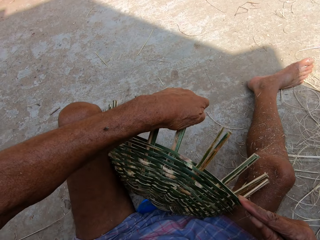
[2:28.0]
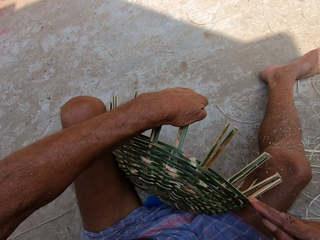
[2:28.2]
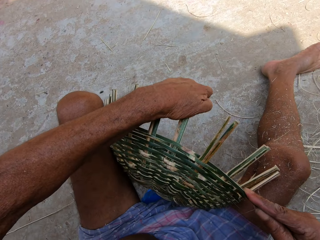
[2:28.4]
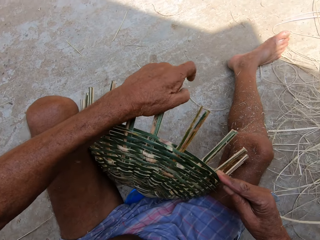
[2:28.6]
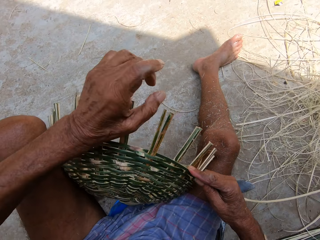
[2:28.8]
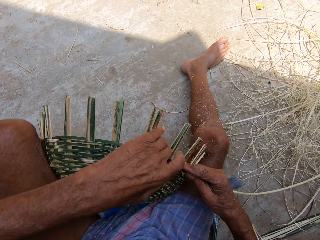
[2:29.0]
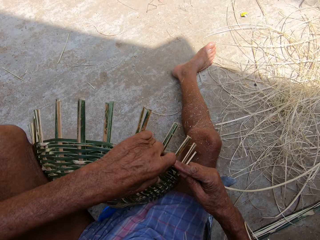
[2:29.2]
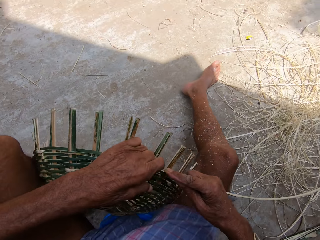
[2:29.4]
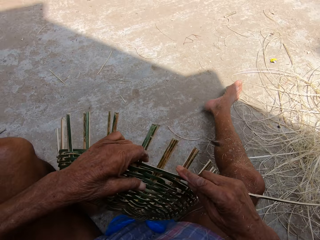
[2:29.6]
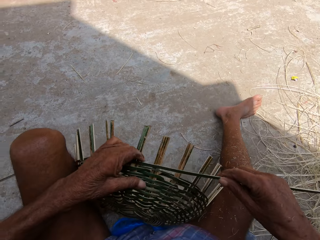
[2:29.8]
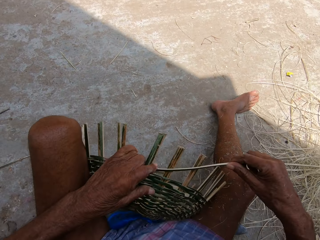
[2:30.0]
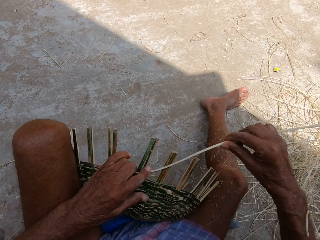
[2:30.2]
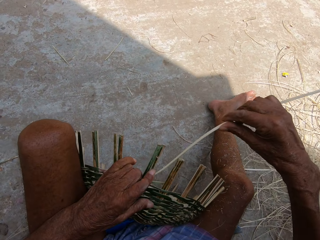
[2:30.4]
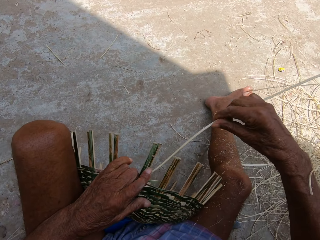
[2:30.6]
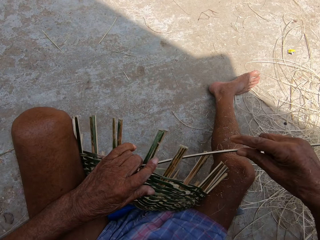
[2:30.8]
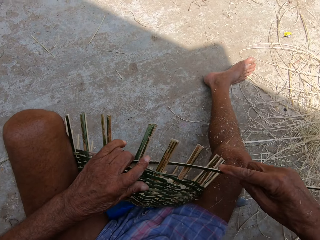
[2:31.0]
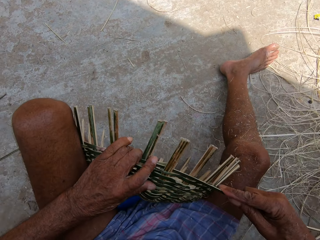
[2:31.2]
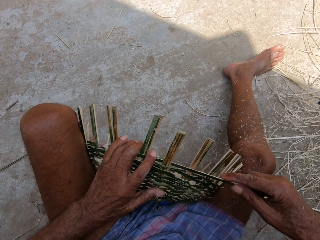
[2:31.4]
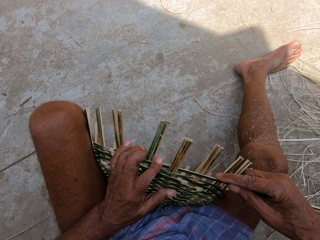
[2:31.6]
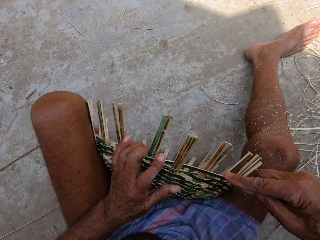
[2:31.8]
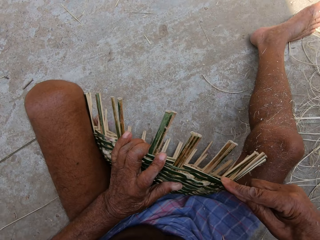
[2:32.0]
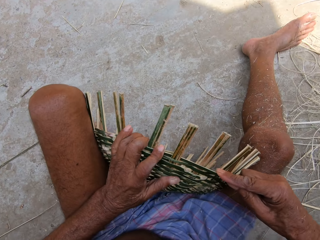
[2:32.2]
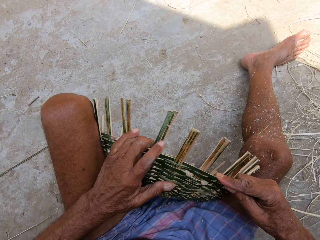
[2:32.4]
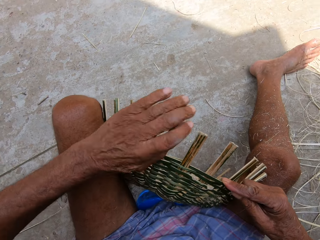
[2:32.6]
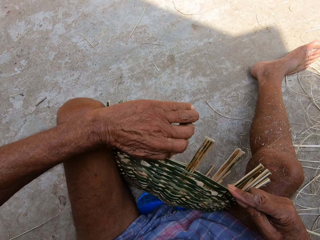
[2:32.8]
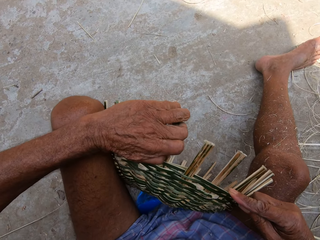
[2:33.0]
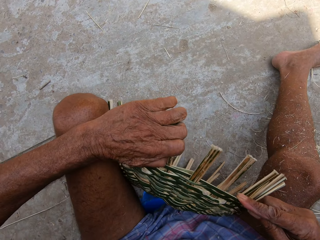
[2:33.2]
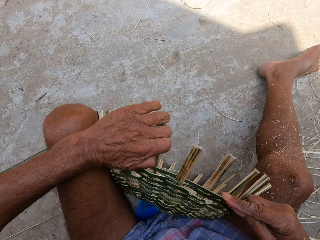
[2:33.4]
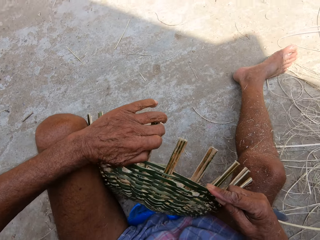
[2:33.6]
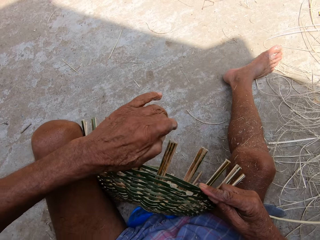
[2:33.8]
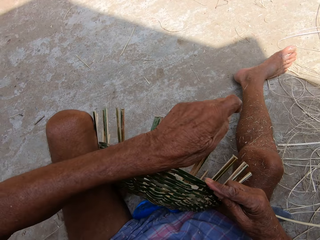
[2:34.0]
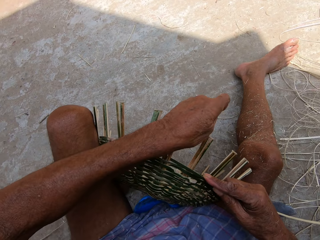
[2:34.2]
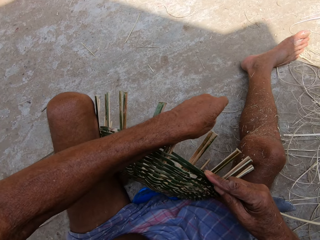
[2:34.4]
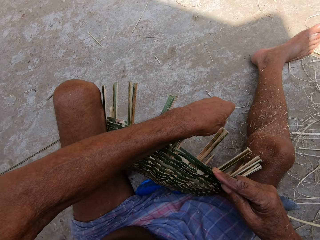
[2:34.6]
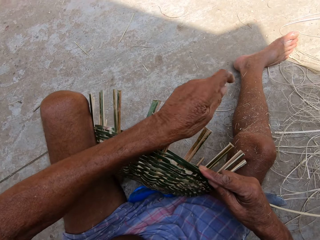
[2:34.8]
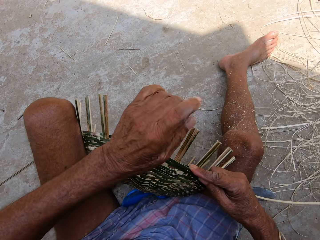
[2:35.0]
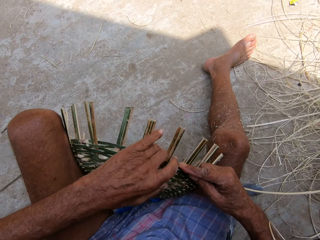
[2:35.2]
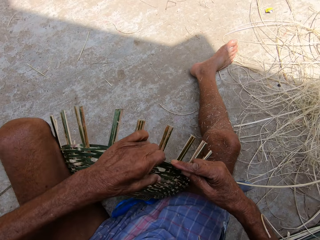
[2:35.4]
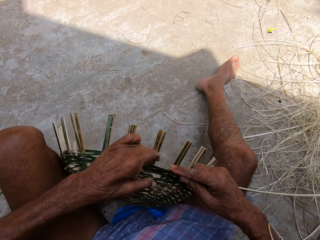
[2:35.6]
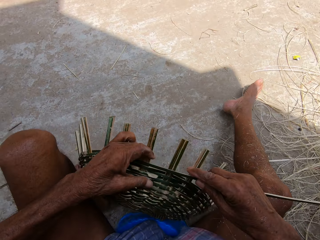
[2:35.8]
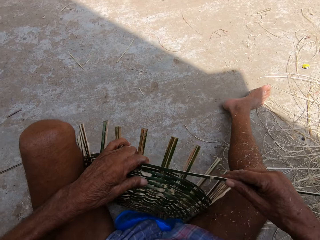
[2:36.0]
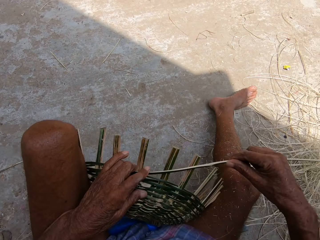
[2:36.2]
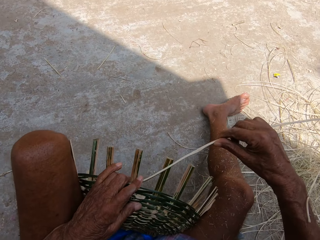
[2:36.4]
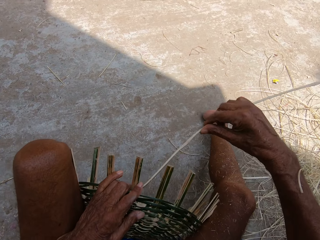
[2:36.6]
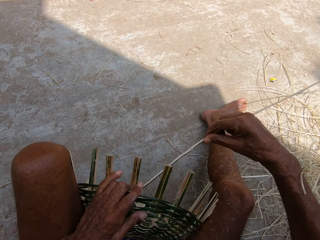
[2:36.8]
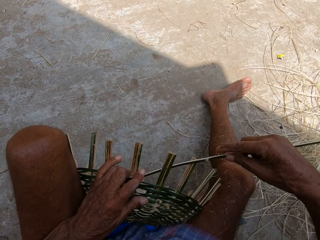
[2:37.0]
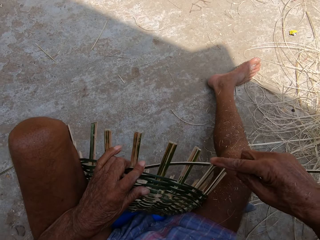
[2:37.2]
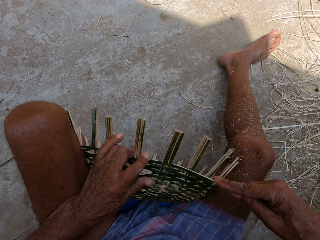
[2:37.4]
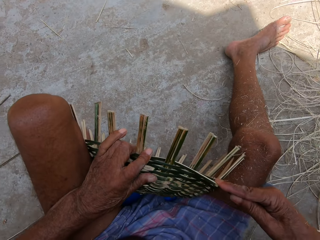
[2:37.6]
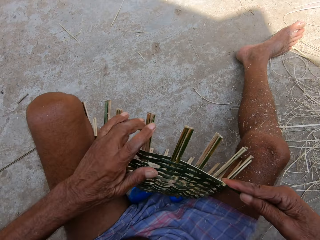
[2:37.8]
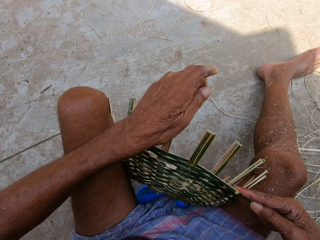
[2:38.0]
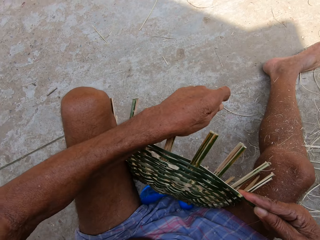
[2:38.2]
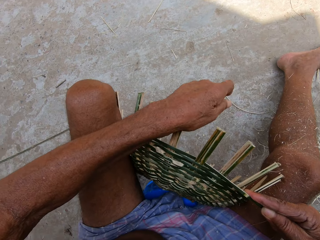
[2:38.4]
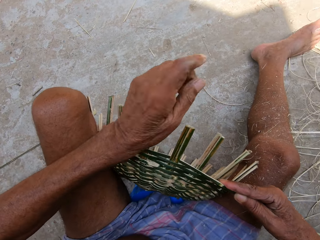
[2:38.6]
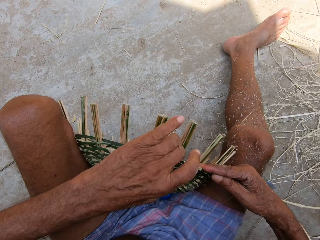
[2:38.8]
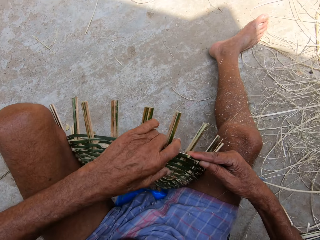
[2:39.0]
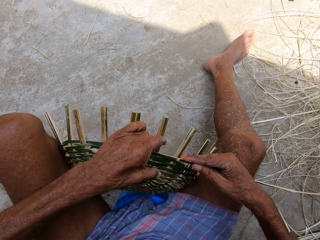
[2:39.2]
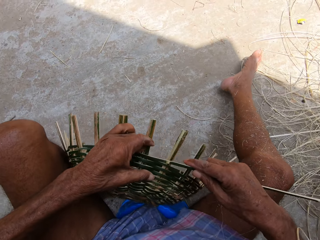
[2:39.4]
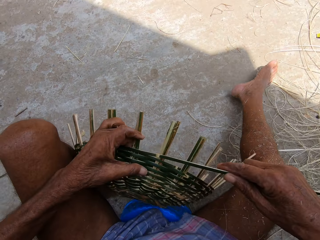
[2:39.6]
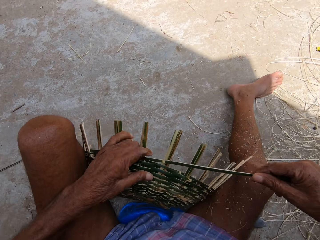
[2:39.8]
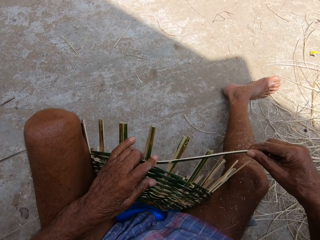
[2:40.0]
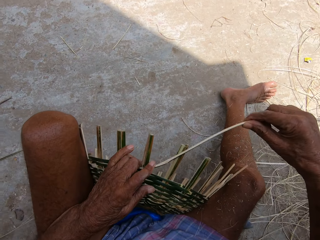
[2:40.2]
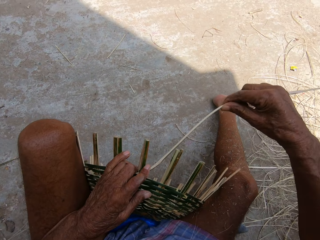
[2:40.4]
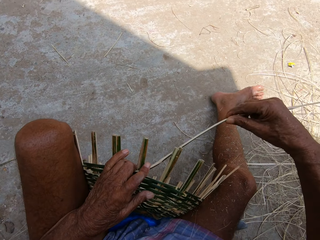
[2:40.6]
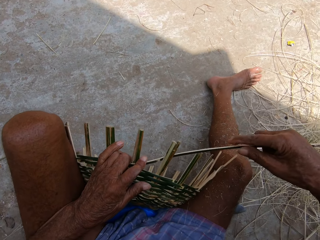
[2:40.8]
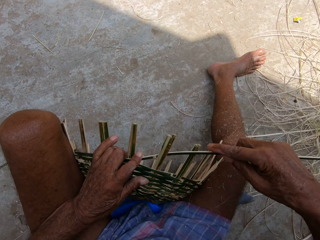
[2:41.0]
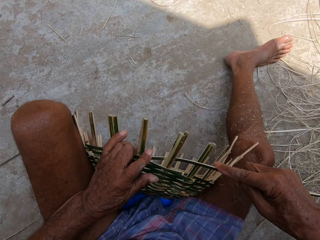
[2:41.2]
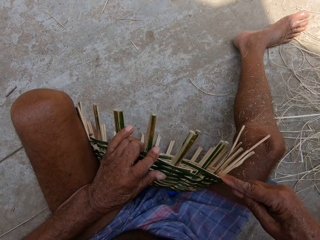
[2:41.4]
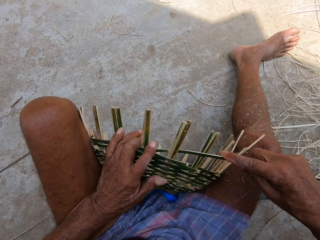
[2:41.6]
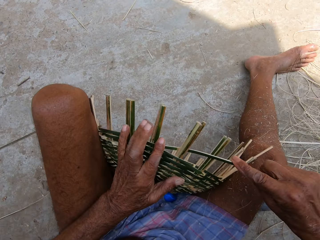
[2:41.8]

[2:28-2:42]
The camera wearer bends the basket with his left hand. He adjusts the basket with his left hand. He weaves the basket with the wicker in his right hand. He adjusts the basket with his left hand. He bends the basket with his left hand. He adjusts the basket with his left hand. He weaves the basket with the wicker in his right hand. He bends the basket with his left hand. He adjusts the basket with his left hand. He weaves the basket with the wicker in his right hand.

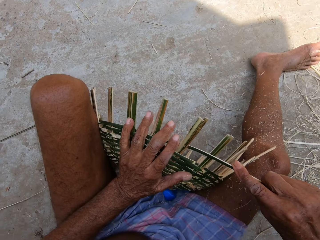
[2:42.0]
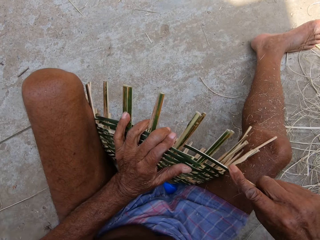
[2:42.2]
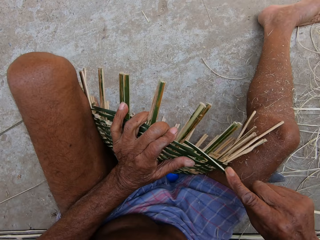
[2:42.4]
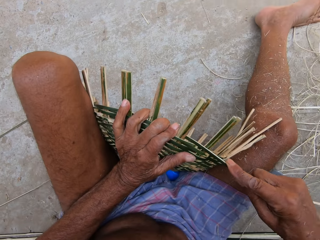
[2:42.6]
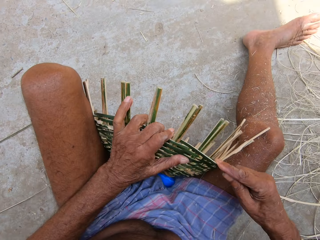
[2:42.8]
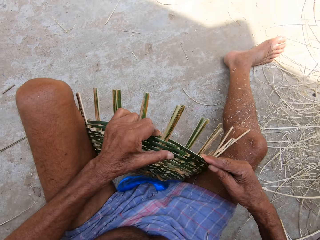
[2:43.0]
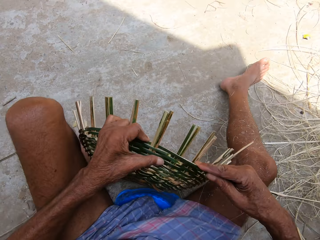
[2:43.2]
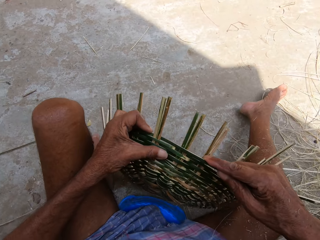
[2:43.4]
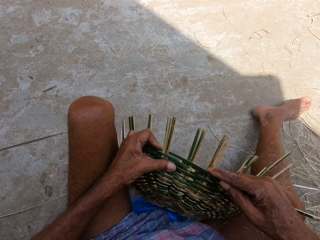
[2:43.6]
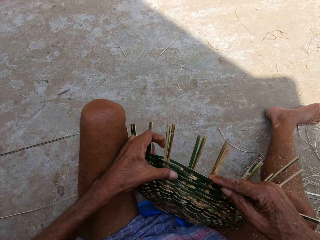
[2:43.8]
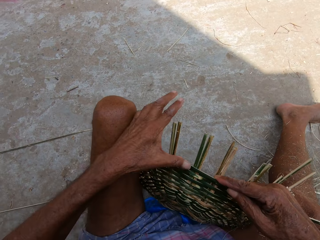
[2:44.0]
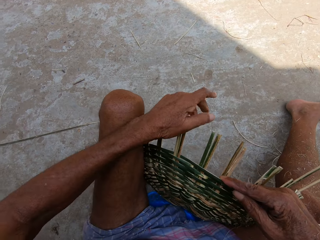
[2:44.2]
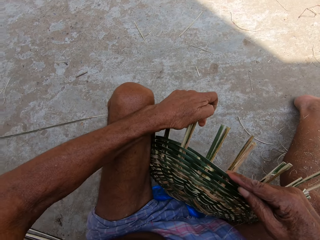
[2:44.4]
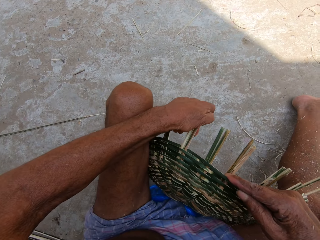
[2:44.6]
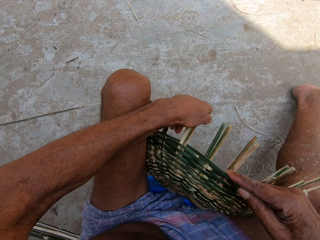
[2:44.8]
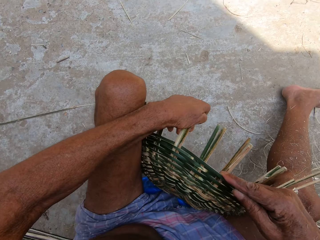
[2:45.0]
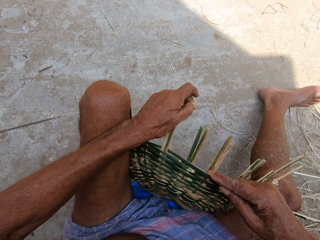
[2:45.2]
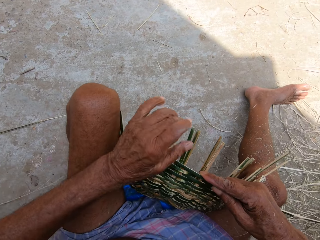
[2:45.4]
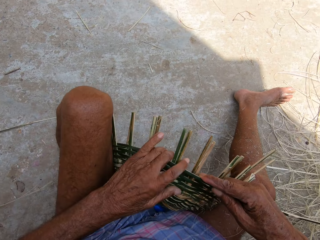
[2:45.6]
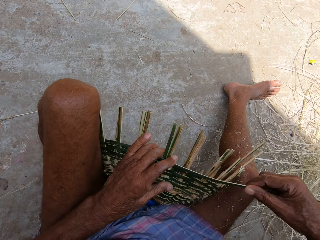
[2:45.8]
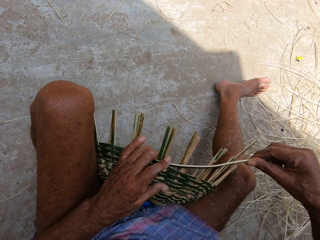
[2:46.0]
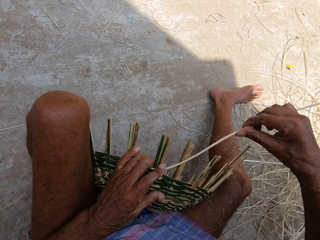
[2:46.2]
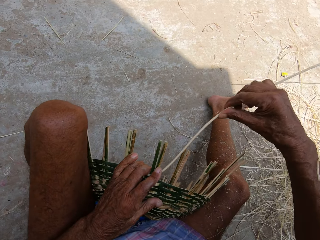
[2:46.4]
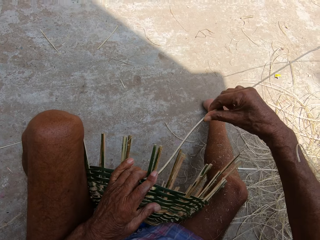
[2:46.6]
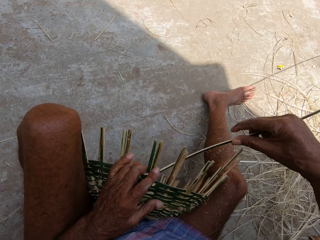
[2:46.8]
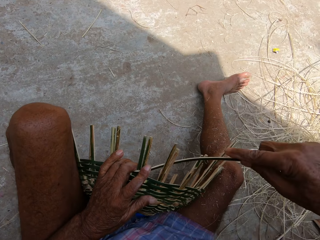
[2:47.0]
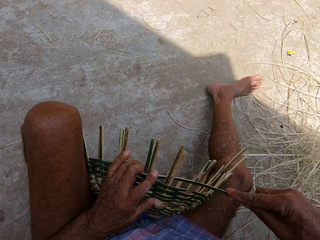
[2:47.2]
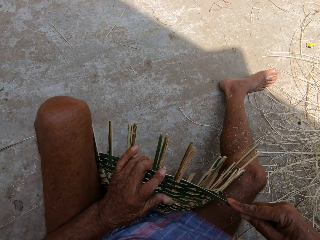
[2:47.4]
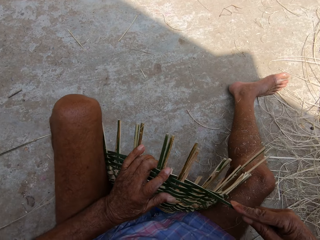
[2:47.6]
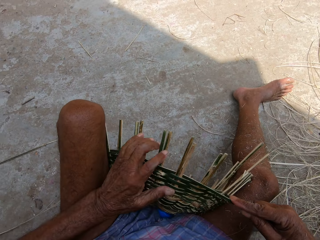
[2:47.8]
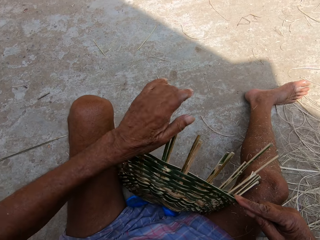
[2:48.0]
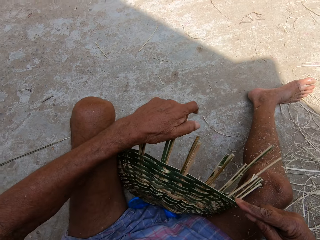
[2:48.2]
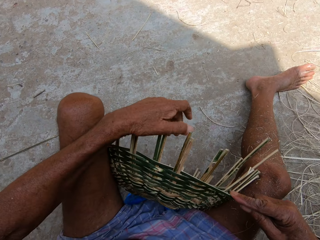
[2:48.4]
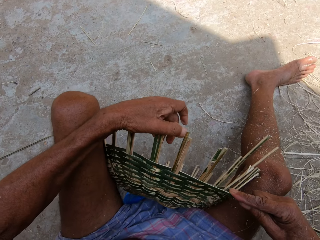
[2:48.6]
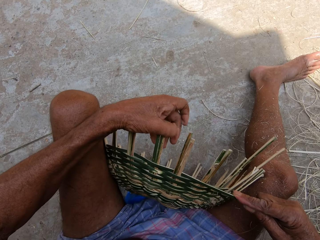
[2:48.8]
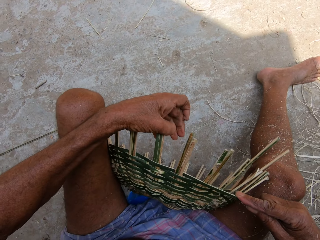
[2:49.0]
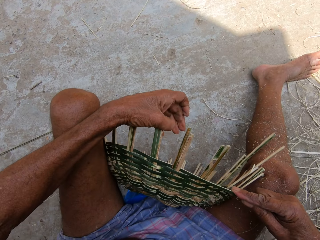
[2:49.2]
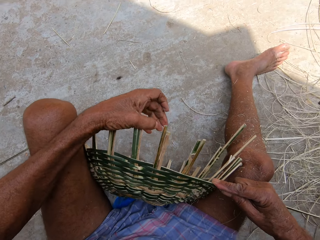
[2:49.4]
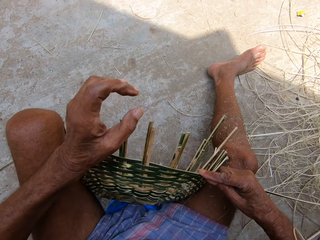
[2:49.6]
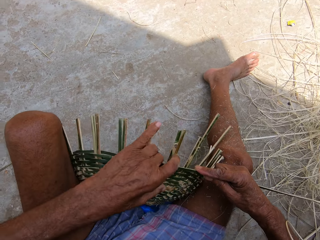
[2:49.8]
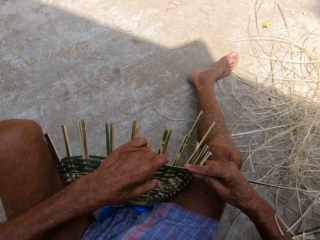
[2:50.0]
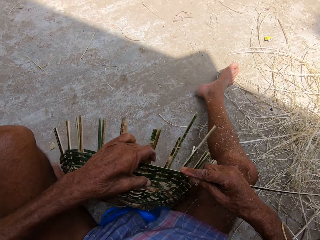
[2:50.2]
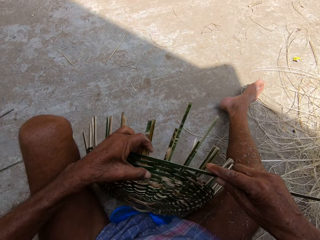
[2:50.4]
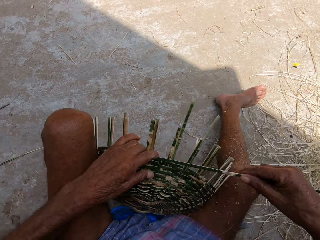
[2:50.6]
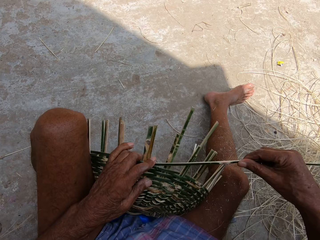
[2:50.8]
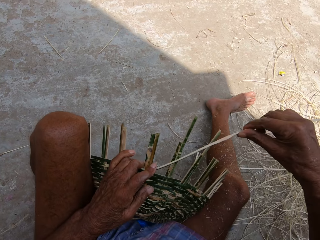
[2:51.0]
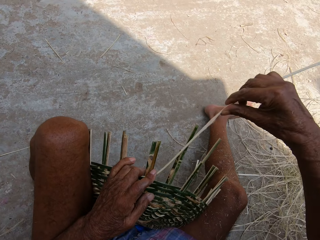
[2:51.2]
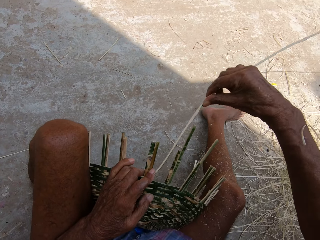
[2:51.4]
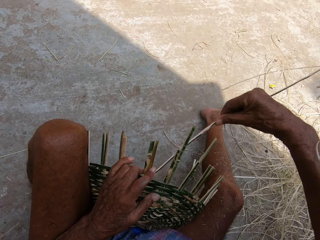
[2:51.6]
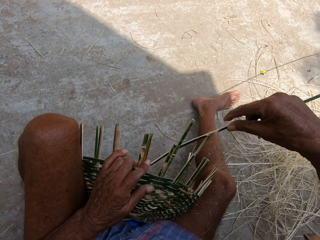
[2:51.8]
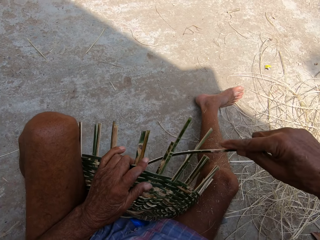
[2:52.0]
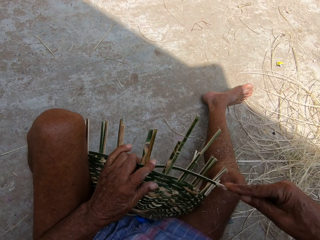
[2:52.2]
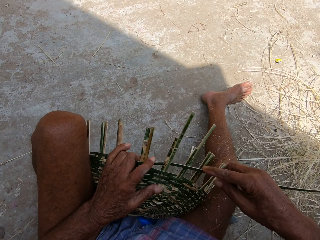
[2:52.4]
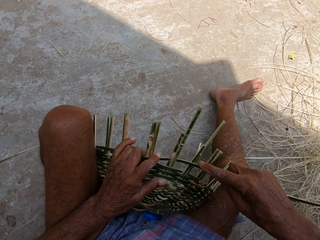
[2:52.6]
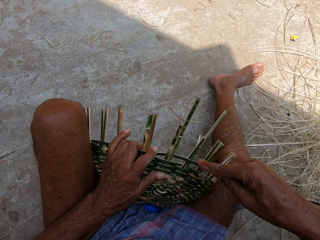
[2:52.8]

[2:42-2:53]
The camera wearer adjusts the basket with his left hand. He bends the basket with his left hand. He places his left hand on the basket. He weaves the basket with the wicker in his right hand. He bends the basket with his left hand. He adjusts the basket with his left hand. He weaves the basket with the wicker in his right hand.
